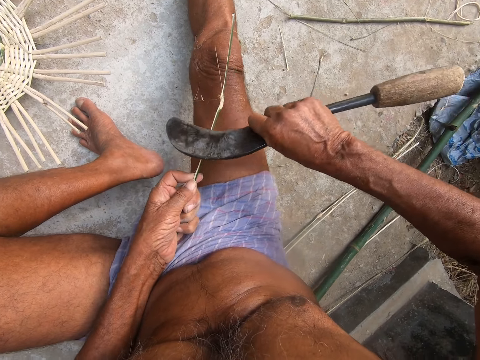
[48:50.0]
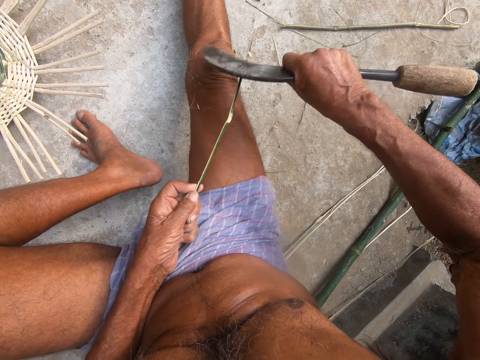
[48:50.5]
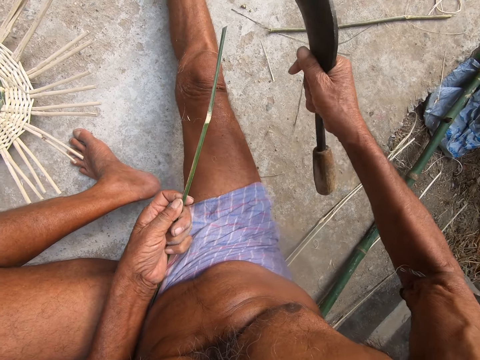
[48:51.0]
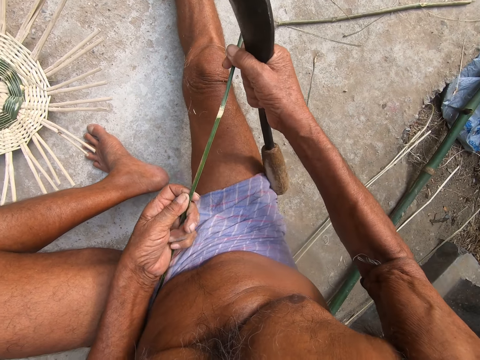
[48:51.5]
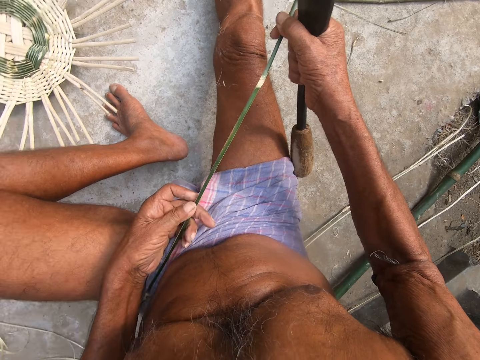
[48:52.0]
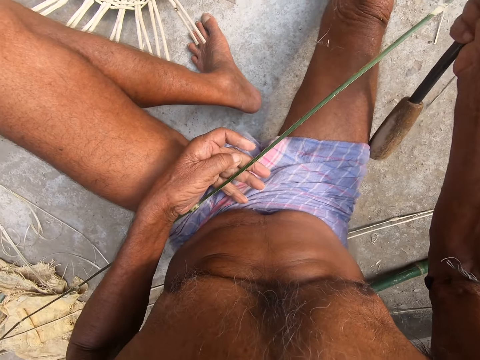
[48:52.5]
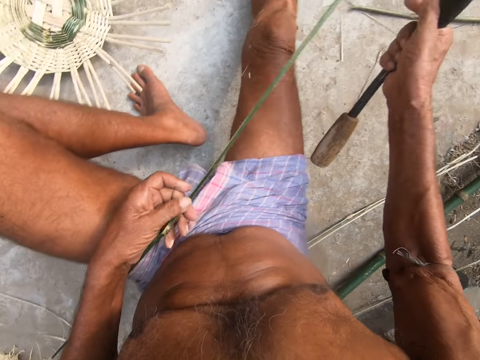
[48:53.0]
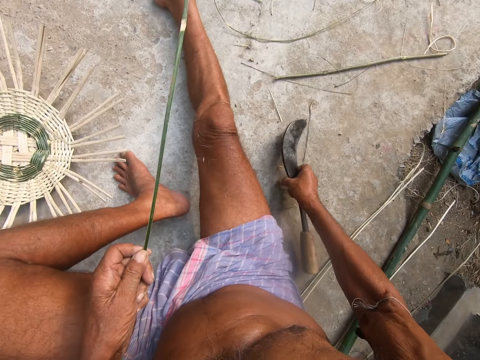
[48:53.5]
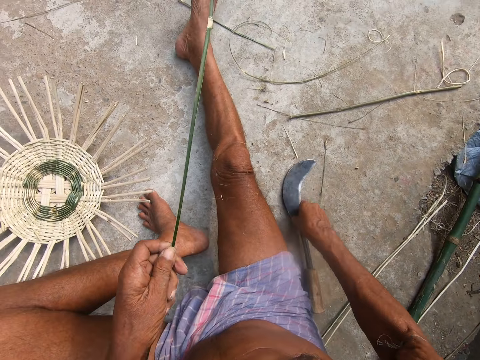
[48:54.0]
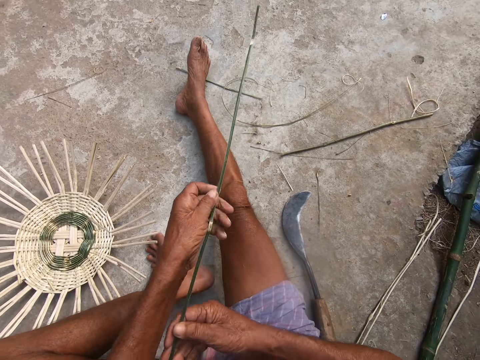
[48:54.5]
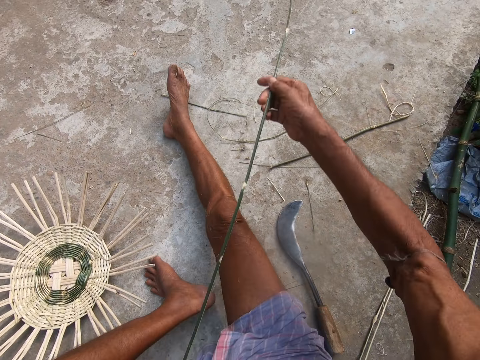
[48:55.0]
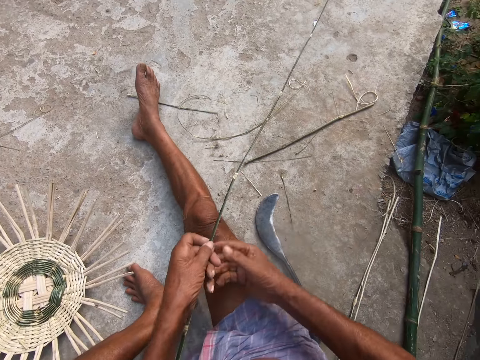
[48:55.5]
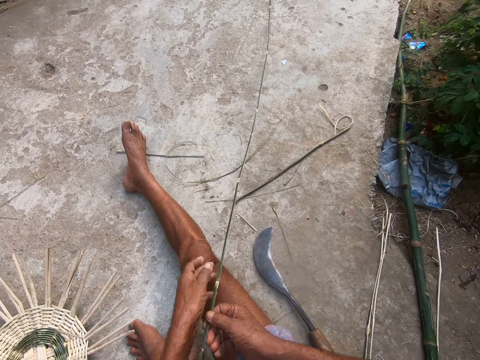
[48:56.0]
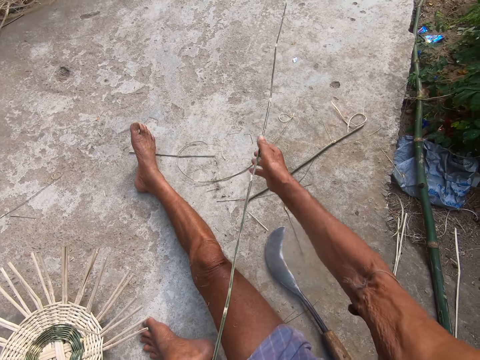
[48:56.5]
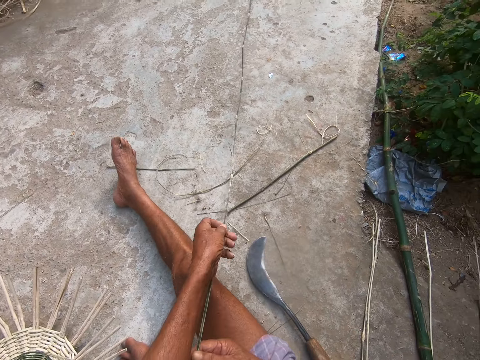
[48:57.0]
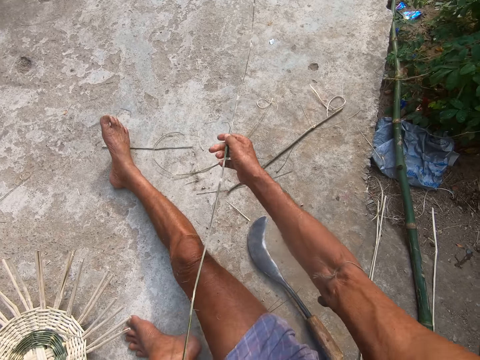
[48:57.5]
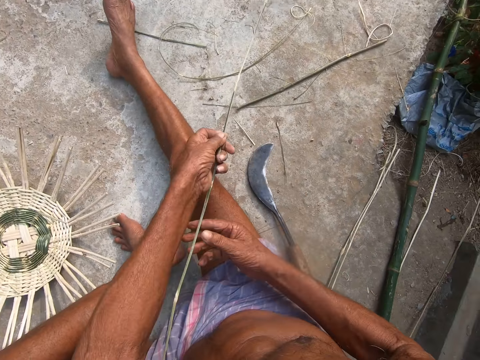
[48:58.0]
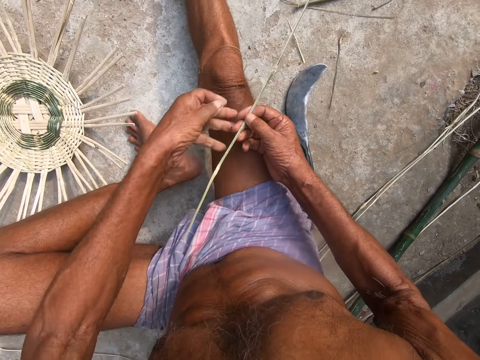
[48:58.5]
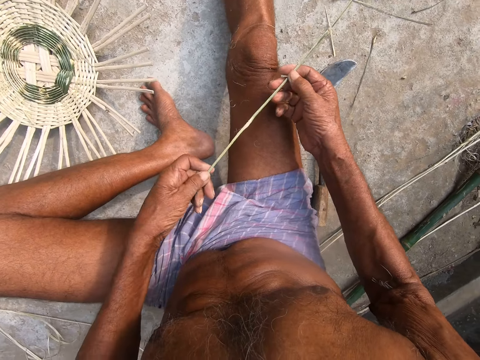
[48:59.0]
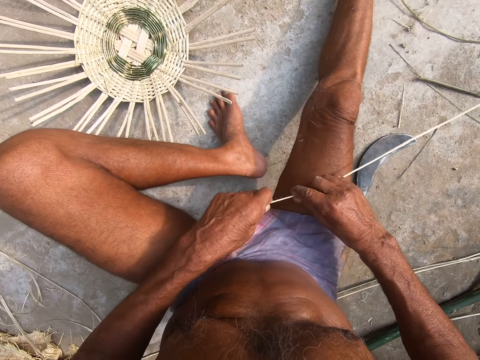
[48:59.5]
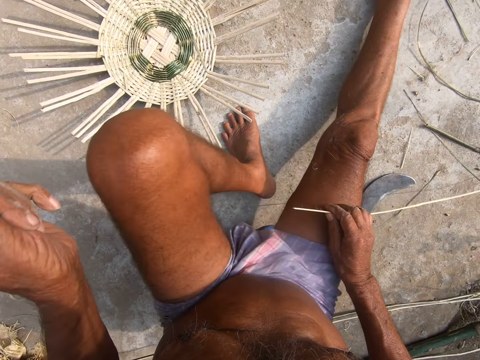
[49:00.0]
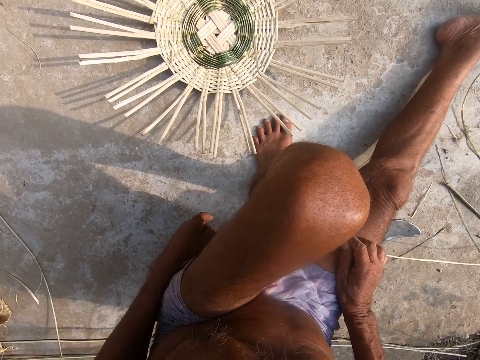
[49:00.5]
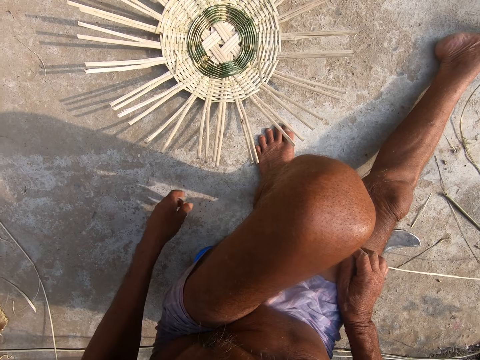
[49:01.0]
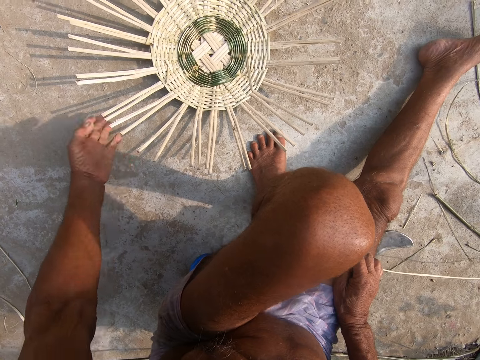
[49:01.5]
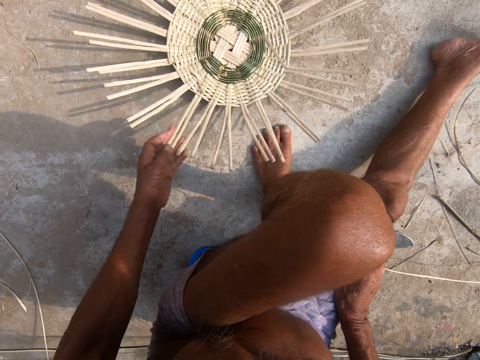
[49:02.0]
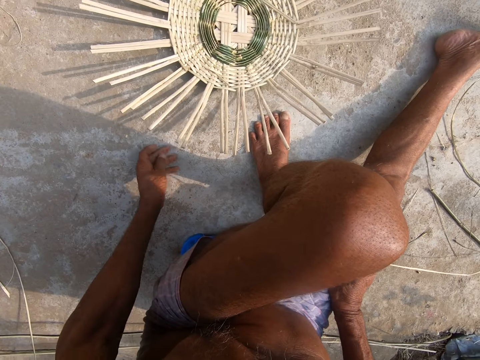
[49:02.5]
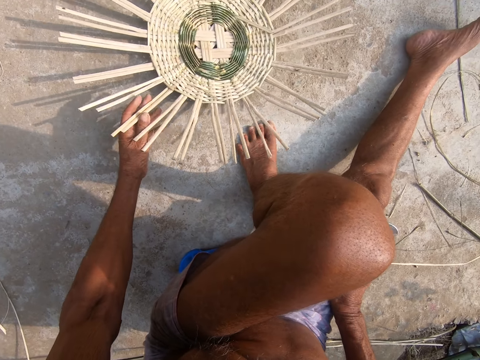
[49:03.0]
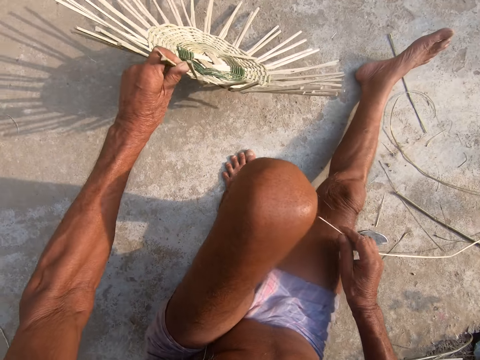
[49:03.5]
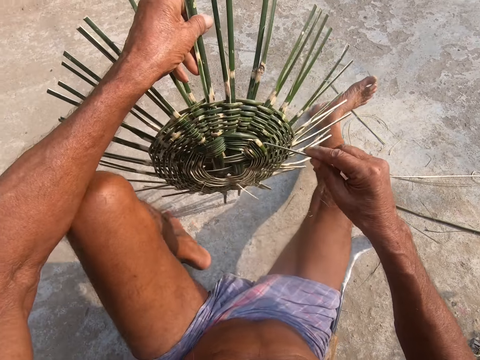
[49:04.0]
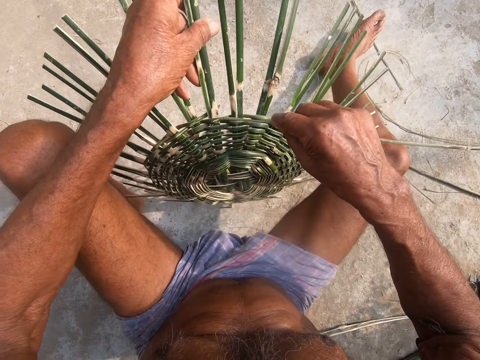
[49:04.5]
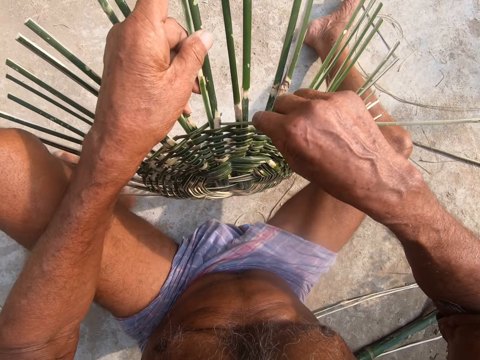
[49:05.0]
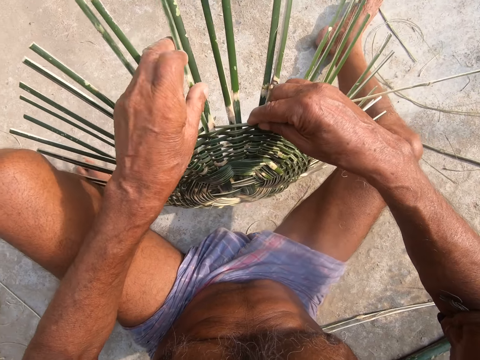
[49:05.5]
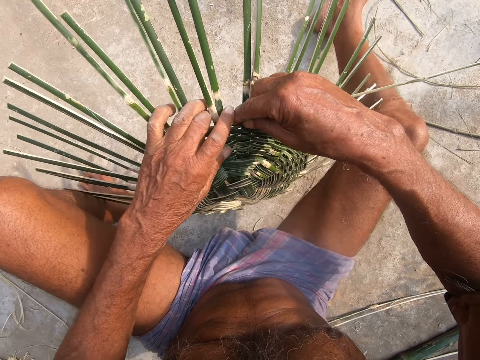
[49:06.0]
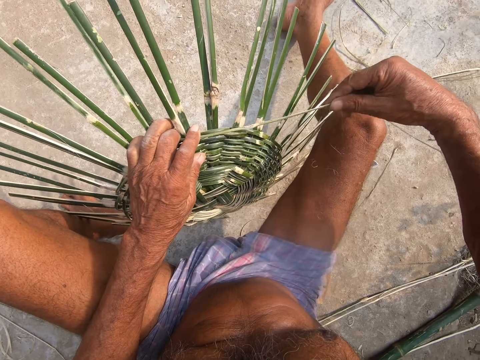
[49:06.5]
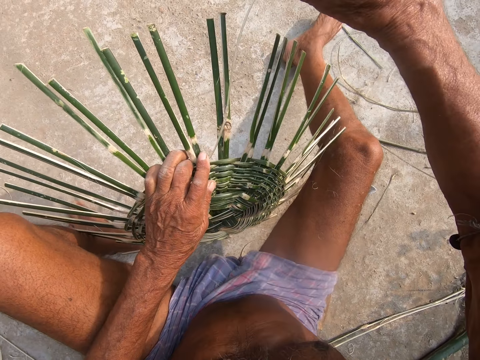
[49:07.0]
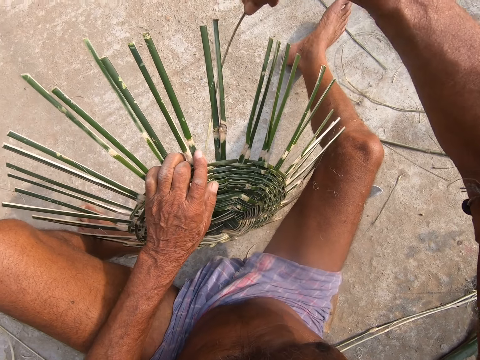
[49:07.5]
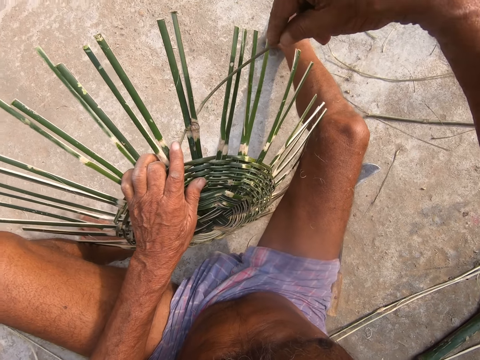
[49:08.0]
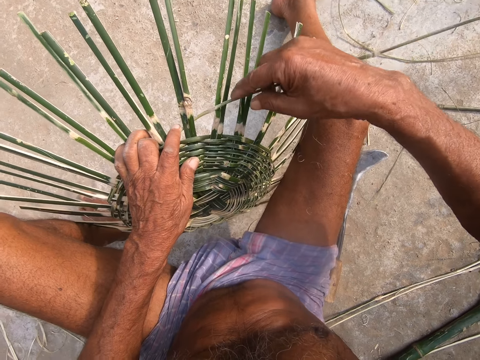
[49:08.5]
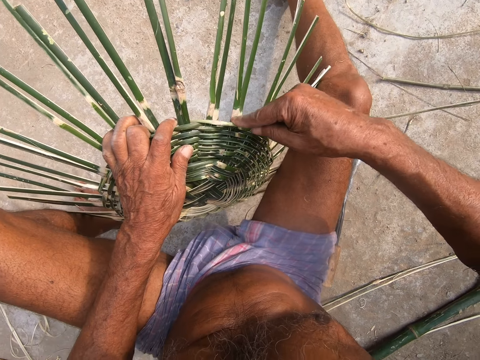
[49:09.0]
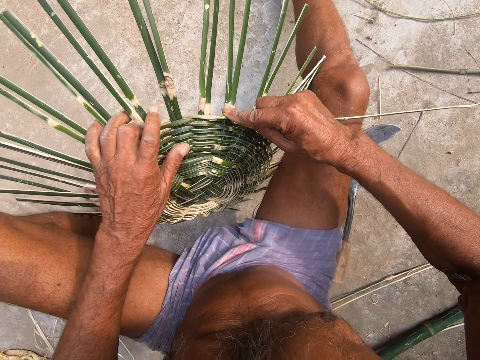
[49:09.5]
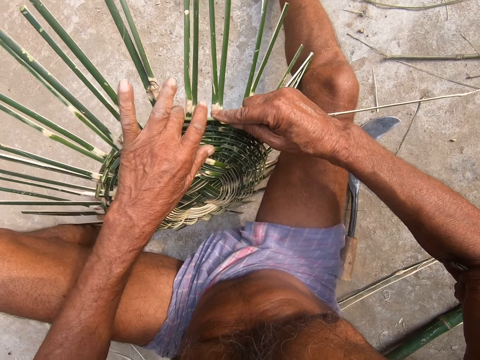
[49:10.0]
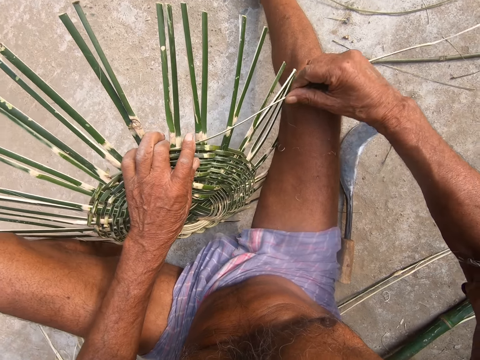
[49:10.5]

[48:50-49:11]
The camera wearer inspects the bamboo stick in both hands. He drops the sickle on the floor with his right hand. He pulls the bamboo sticks to the floor with both hands. He holds the sisal. He turns the basket on the floor with his left hand. He pushes the basket. He picks up the basket from the floor with his left hand. He drops the basket on the floor with his left hand. He holds down the basket on the floor with his left hand. He weaves the basket on the floor with the bamboo stick in his right hand.

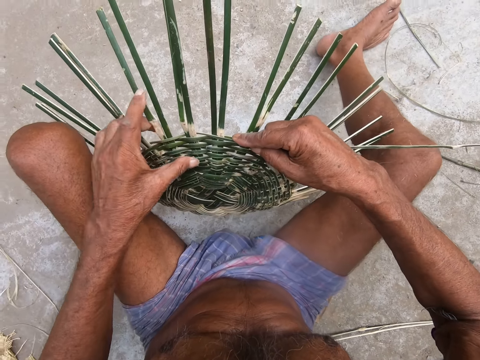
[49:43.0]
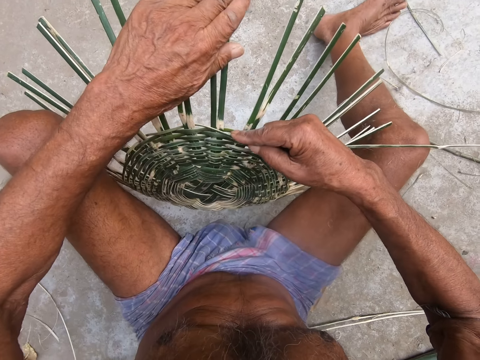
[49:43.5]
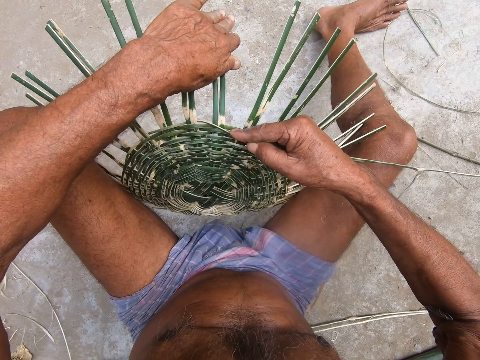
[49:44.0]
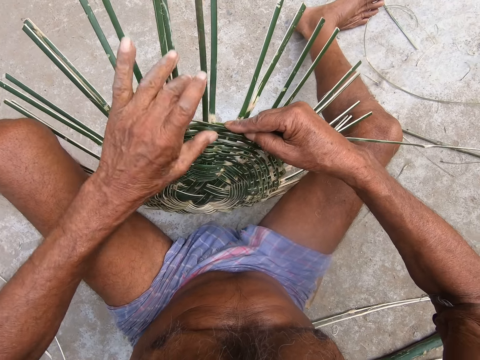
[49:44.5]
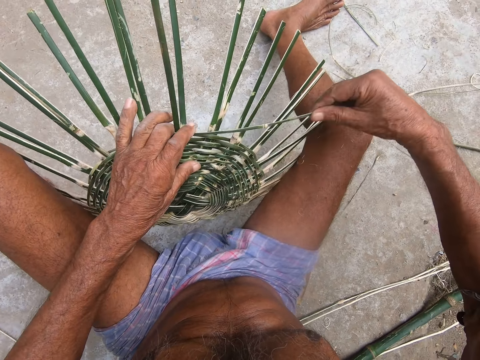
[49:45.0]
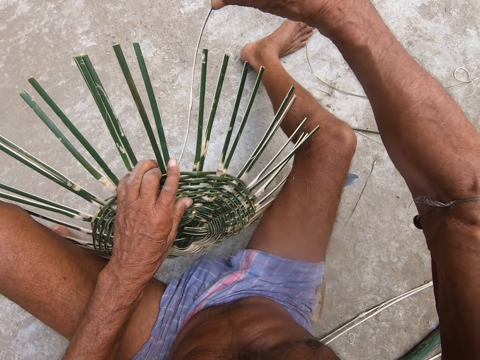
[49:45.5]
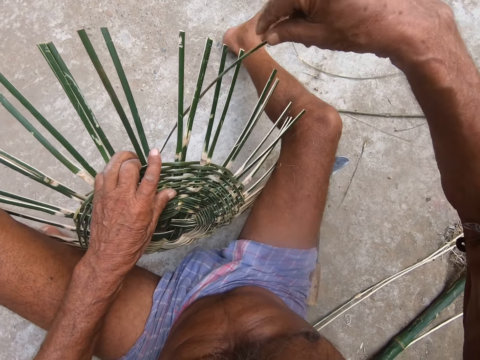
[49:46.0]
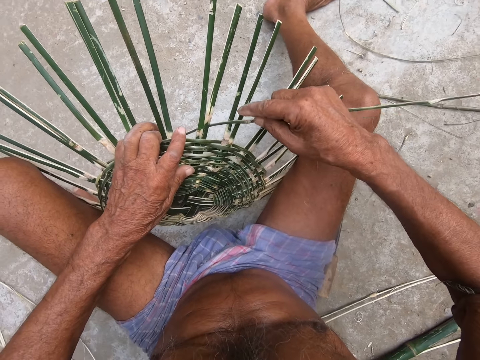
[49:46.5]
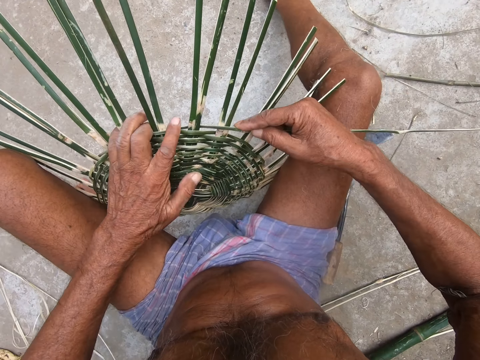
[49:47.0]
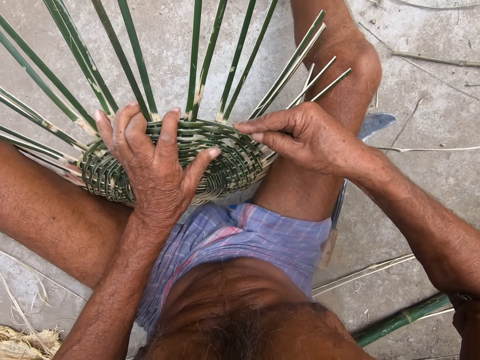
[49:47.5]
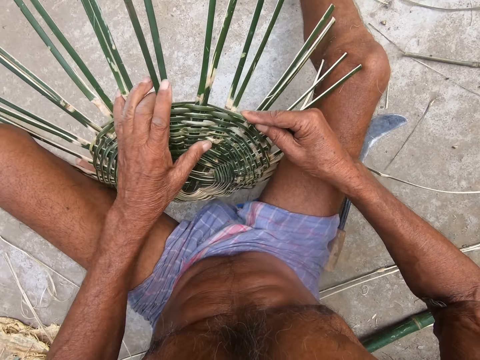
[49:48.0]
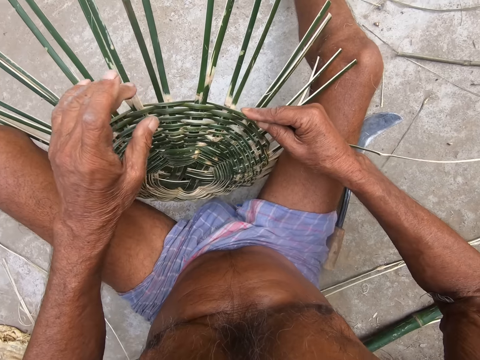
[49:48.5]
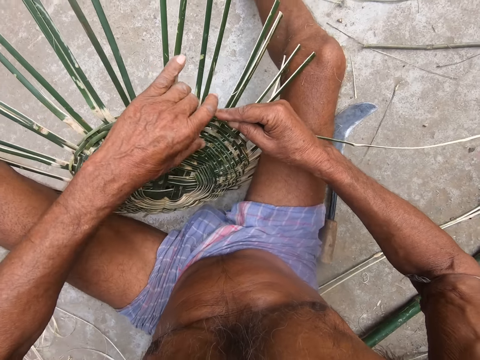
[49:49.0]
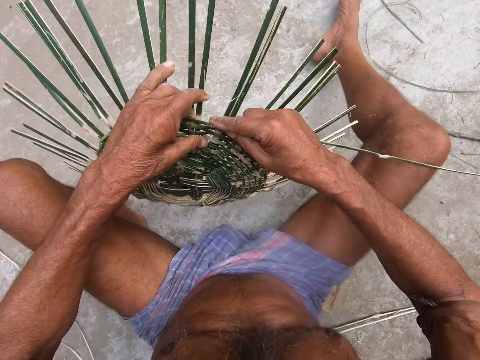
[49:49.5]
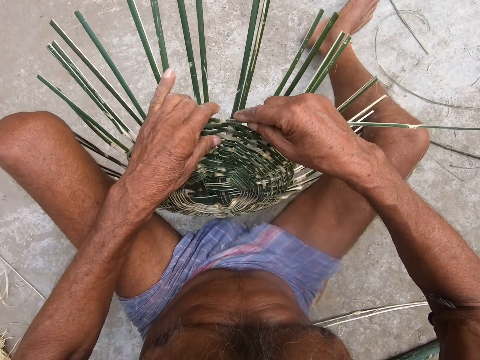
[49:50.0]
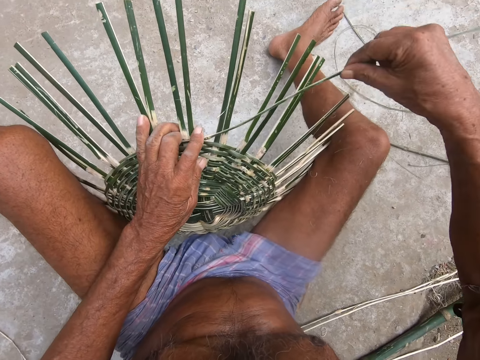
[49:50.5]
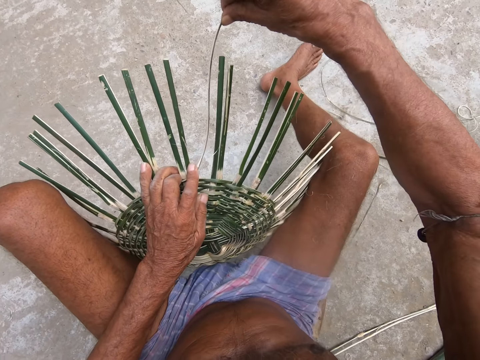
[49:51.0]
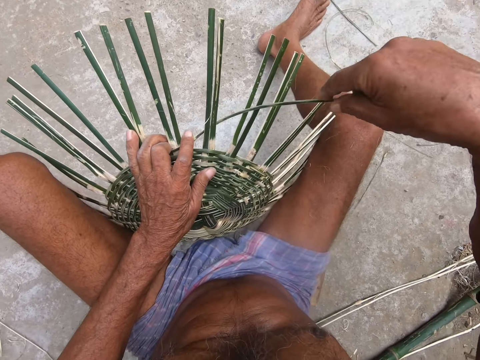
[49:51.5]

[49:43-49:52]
The camera wearer weaves the basket with the palm frond in his right hand. He adjusts the basket between his legs with both hands. He weaves the basket with the palm frond in his right hand.
